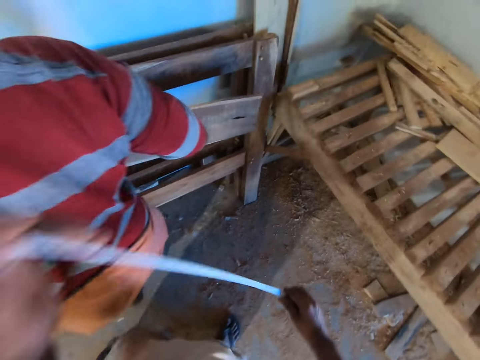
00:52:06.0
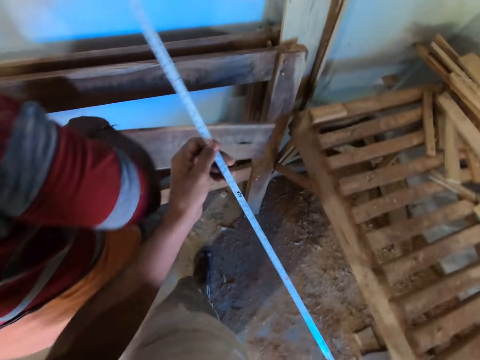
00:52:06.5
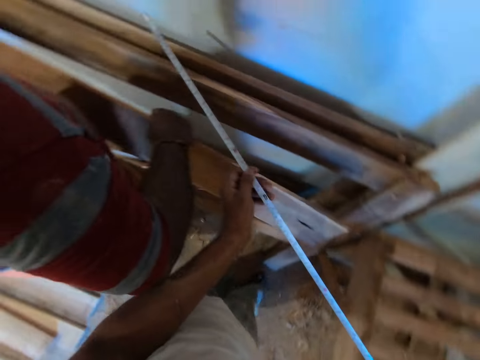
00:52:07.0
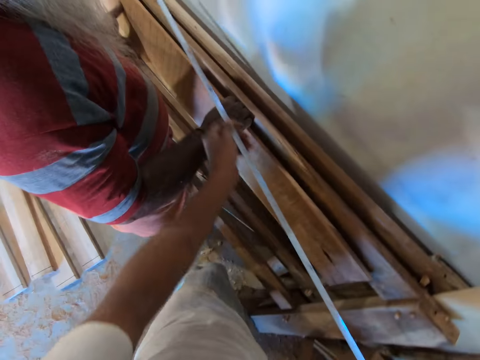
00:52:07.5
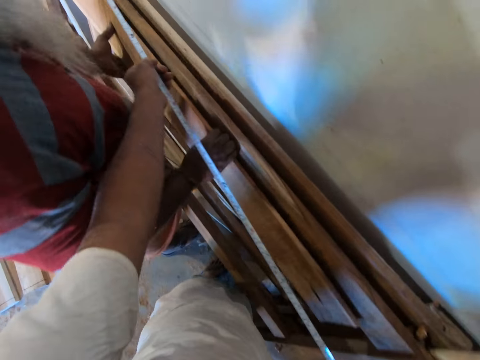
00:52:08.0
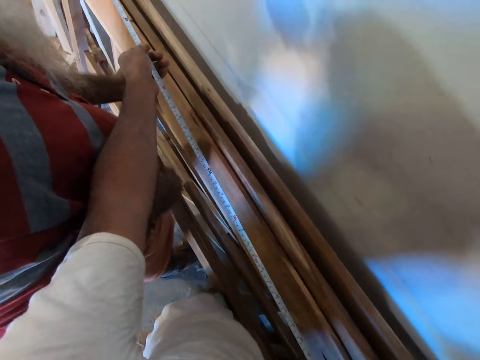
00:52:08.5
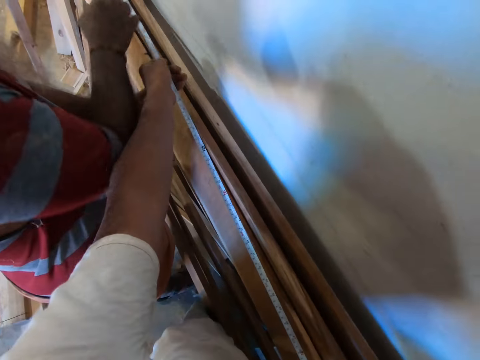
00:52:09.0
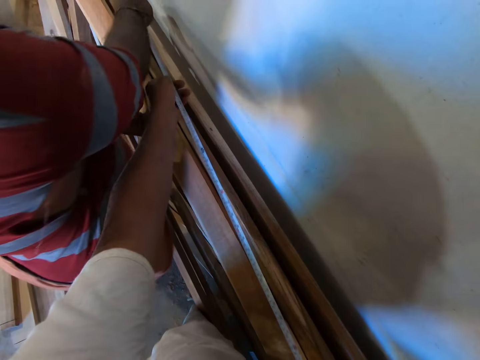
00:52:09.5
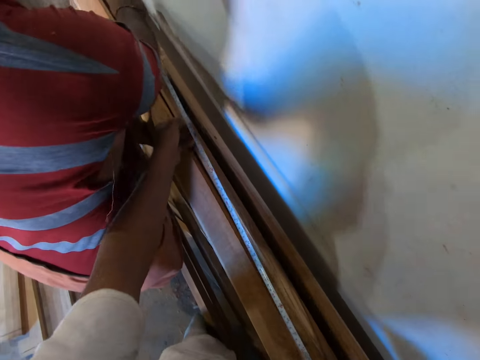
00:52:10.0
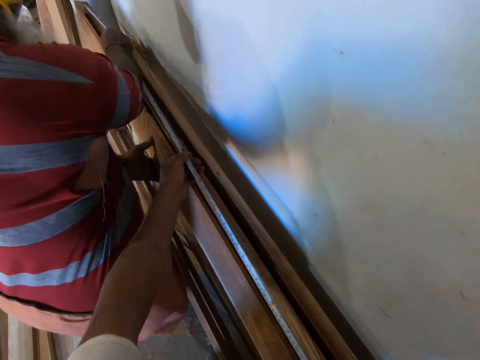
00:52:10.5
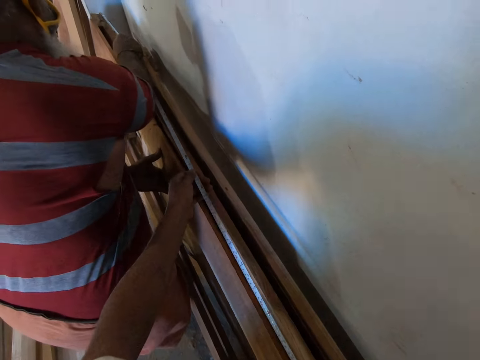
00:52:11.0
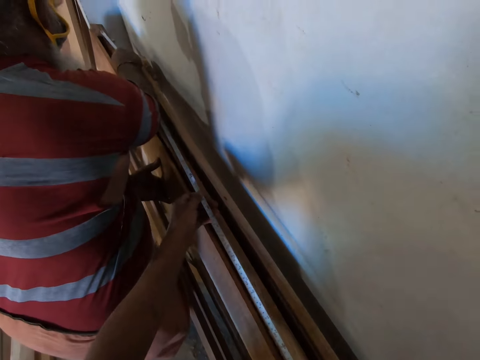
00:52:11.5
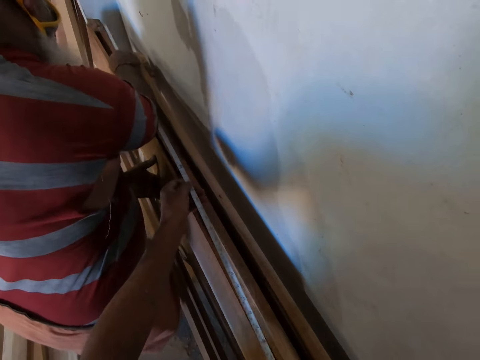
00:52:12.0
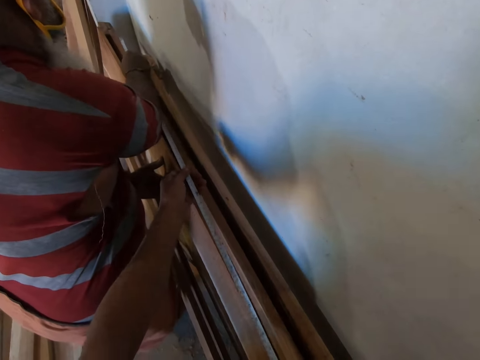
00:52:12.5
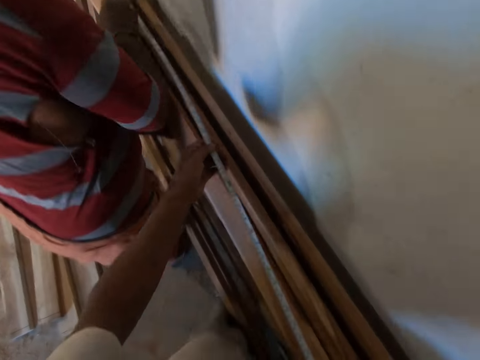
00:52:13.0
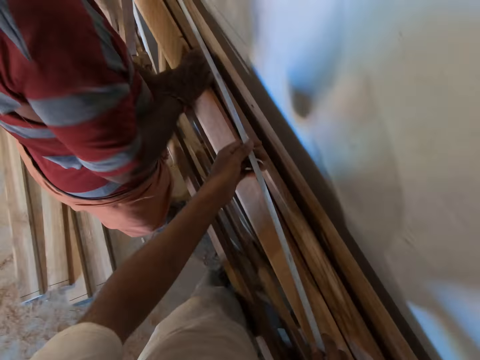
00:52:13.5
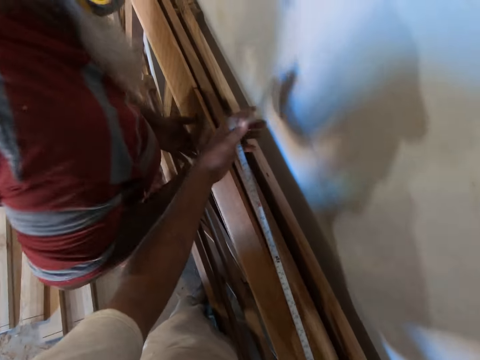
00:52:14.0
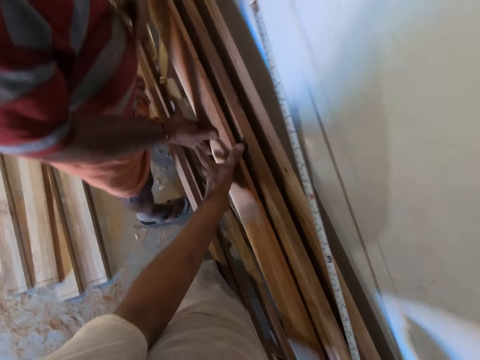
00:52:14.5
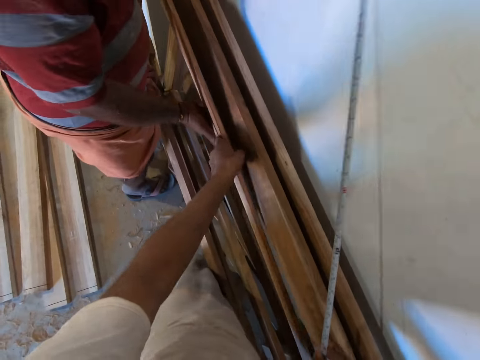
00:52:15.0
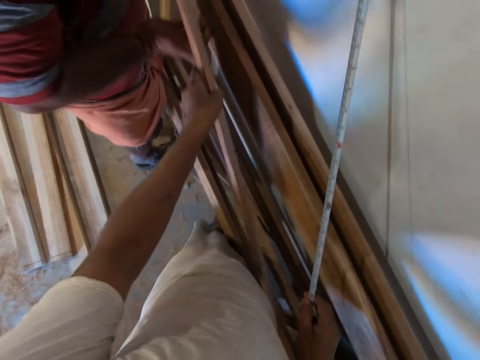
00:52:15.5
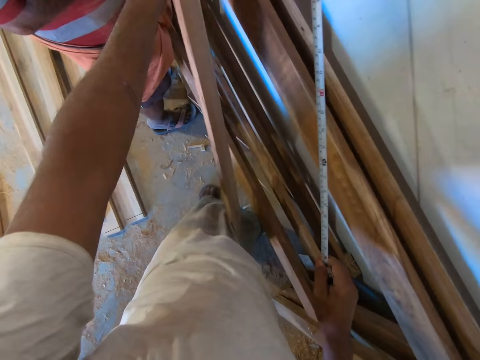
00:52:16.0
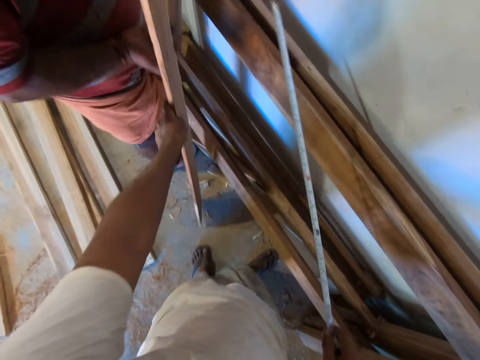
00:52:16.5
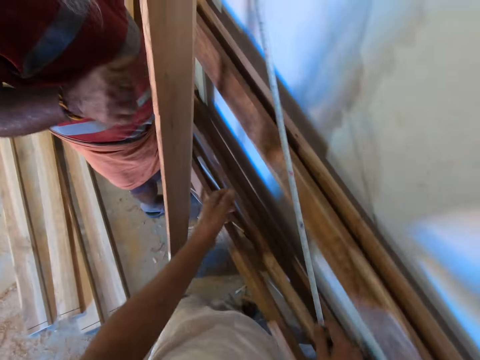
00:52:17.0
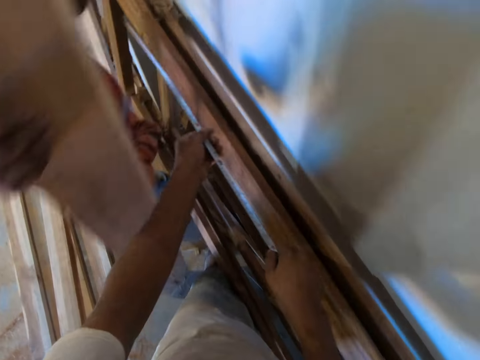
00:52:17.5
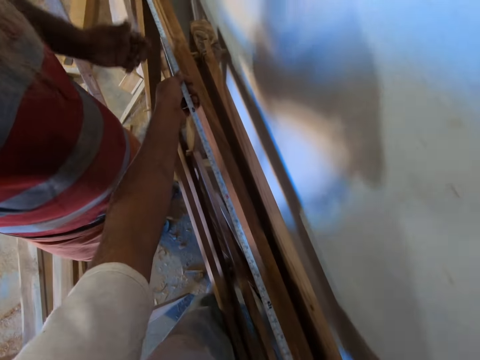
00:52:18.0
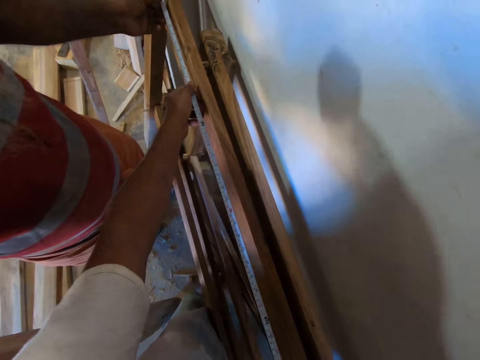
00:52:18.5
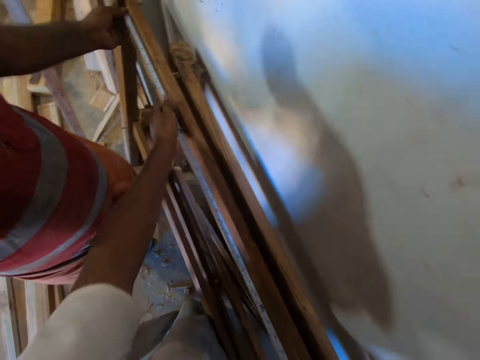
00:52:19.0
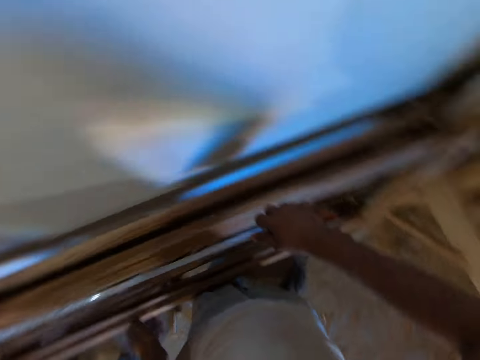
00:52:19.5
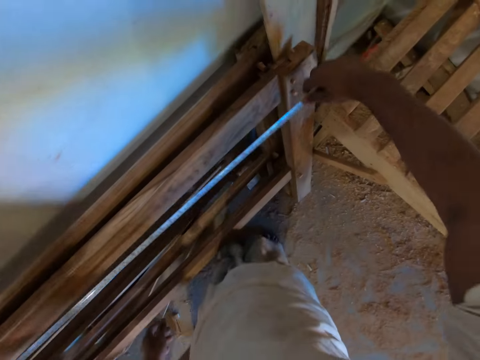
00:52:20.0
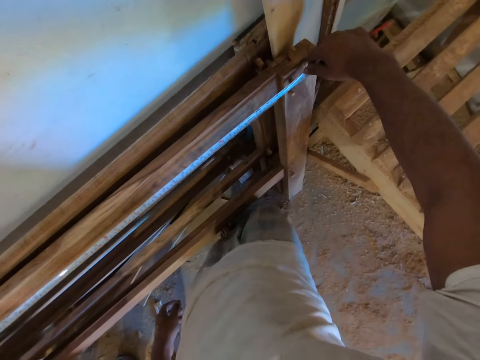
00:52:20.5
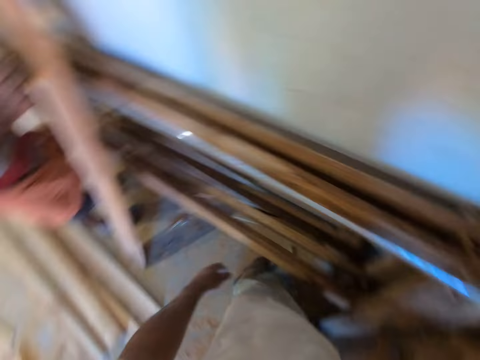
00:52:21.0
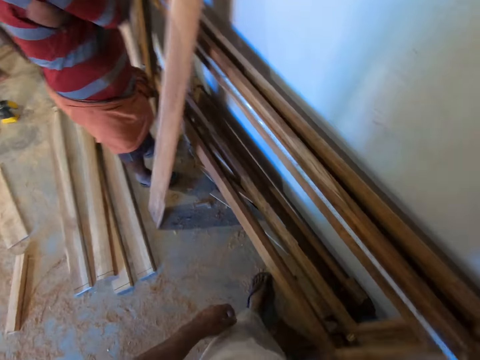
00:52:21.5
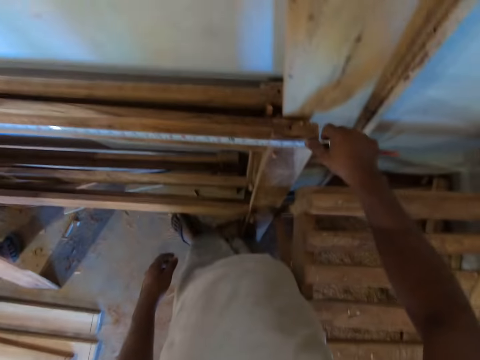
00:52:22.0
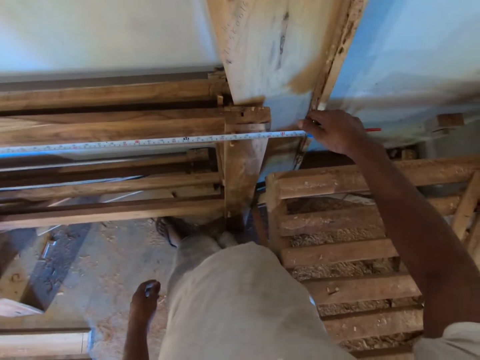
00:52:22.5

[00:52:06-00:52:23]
The man places the measuring tape on the wood in his left hand with his right hand. The camera wearer measures the wood frame with the measuring tape. He raises the wood in the man's hands with his left hand. He removes the wood. The man holds the wood on the floor with his right hand. The camera wearer measures the wooden frame in the man's hands with the measuring tape in both hands. The man carries the wood and places the measuring tape on the wooden frame with his left hand.

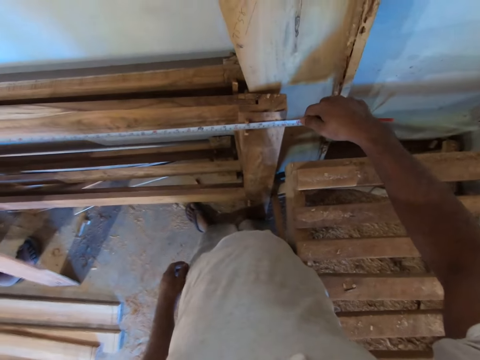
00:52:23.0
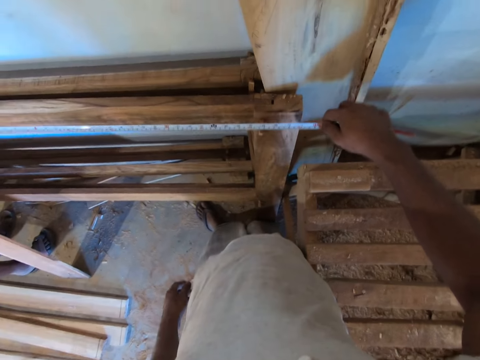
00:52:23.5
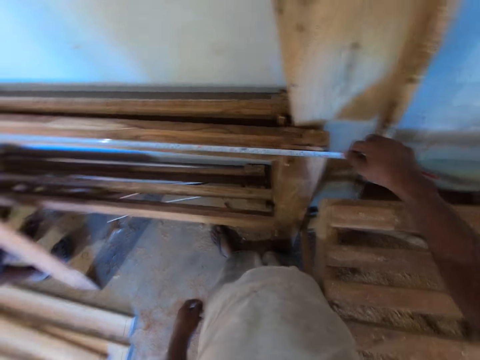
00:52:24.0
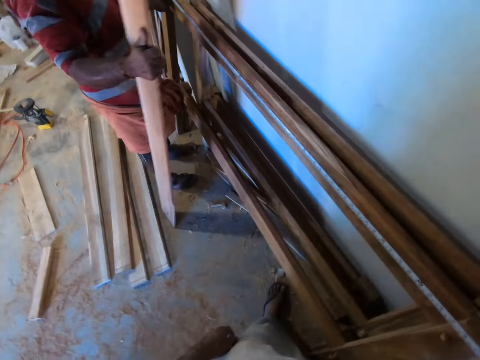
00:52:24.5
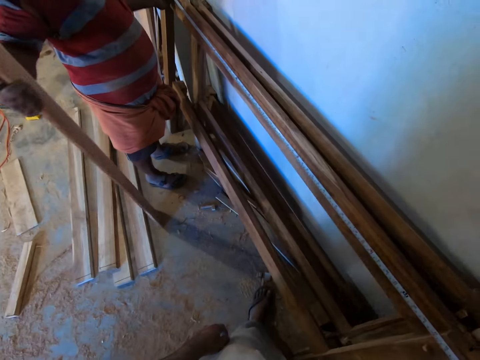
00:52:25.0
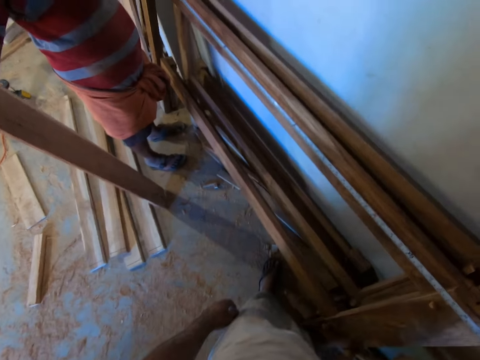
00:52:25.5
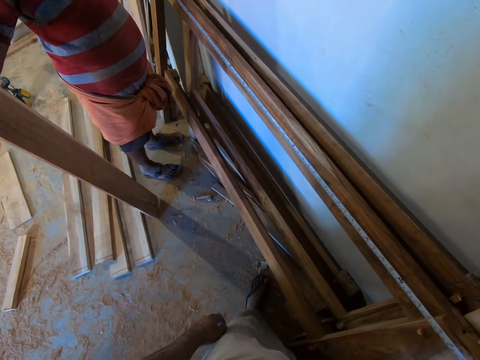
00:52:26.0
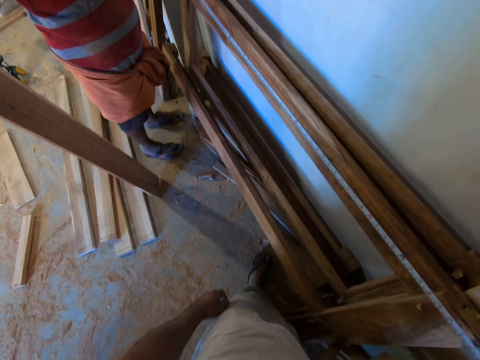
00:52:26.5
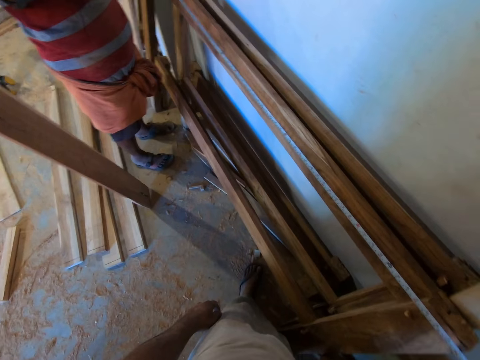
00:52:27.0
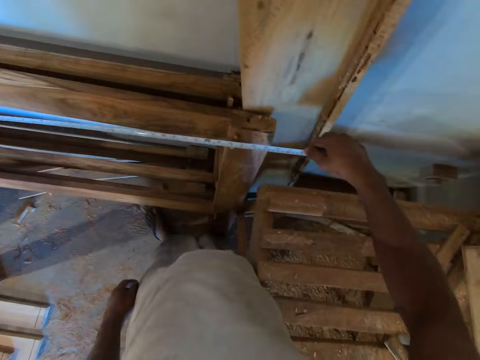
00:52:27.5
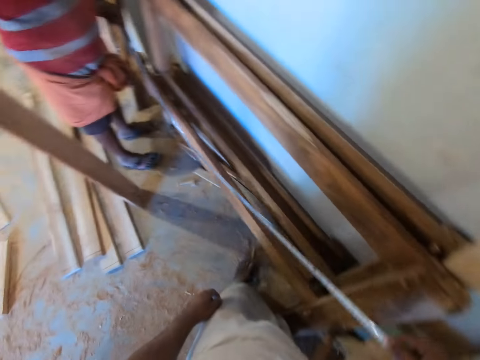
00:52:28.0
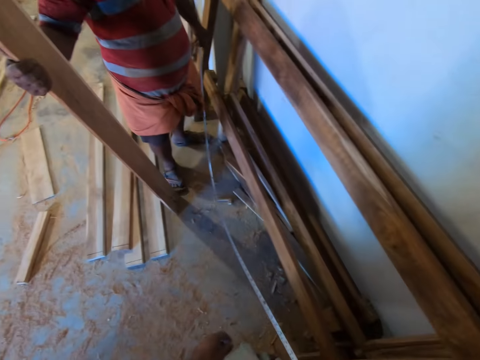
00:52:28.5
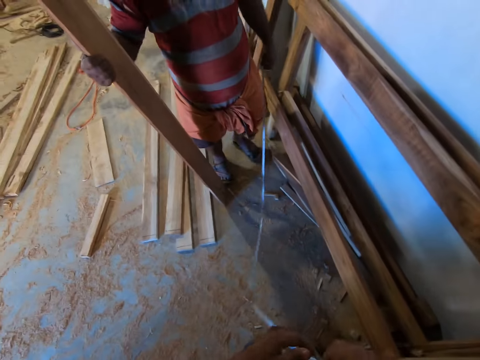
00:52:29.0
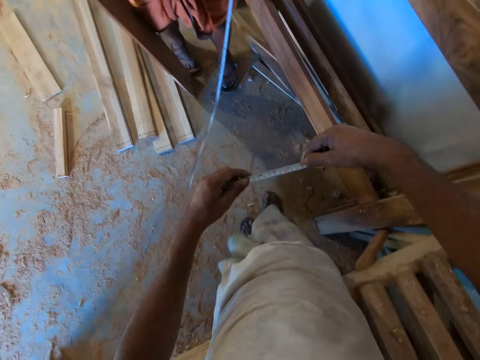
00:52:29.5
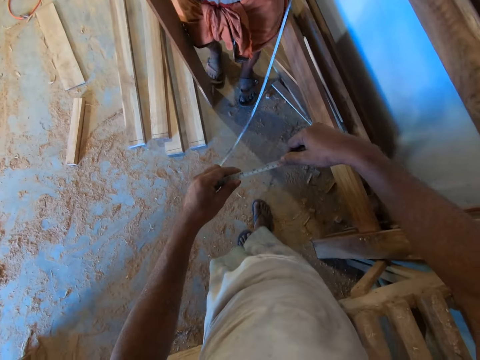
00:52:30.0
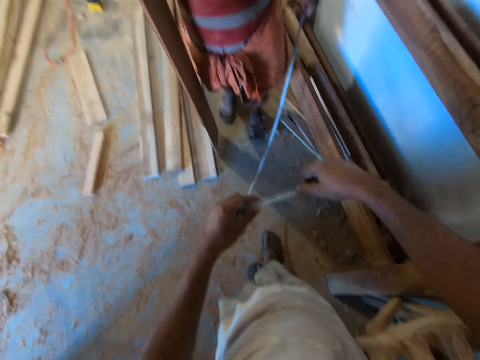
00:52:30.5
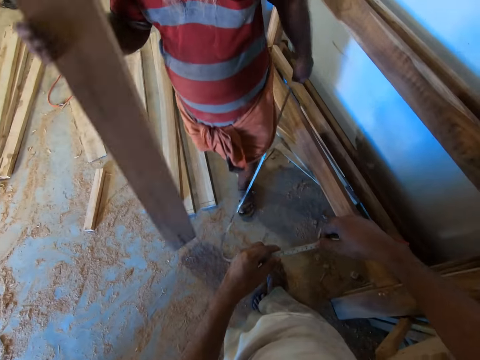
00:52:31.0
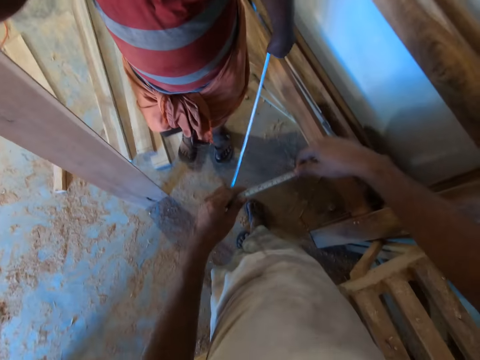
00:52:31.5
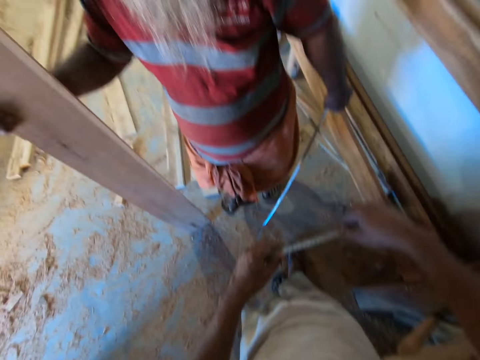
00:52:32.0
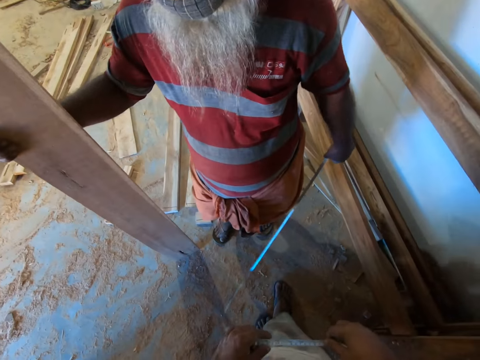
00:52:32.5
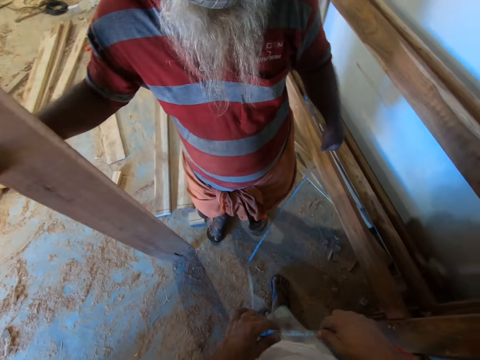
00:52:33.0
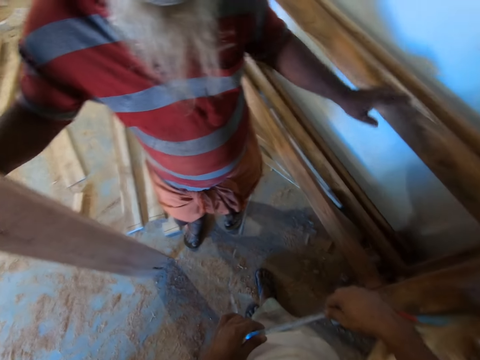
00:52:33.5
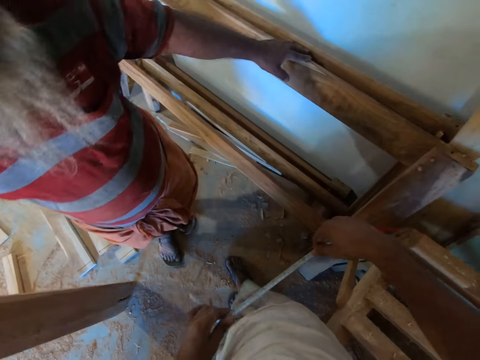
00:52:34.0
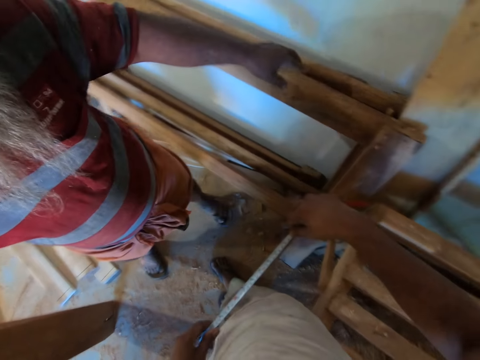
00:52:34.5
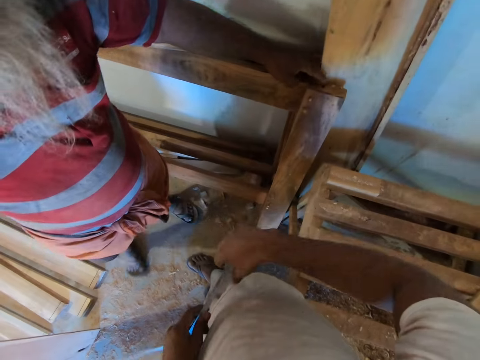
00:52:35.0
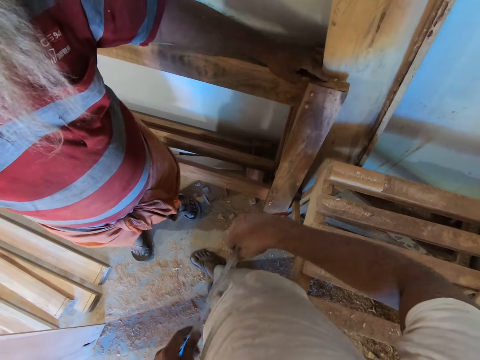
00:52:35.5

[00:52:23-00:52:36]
The camera wearer removes the measuring tape in his right hand from the wooden frame by the wall. The man holds the wood and walks towards the camera wearer with the wood in his right hand and the measuring tape in his left hand. The man and the camera wearer hold the measuring tape. The camera wearer interacts with the man. The man drops the measuring tape in his left hand and taps on the wooden frame with his left hand. The camera wearer folds the measuring tape with both hands. He unfolds the measuring tape. He interacts with the man.
